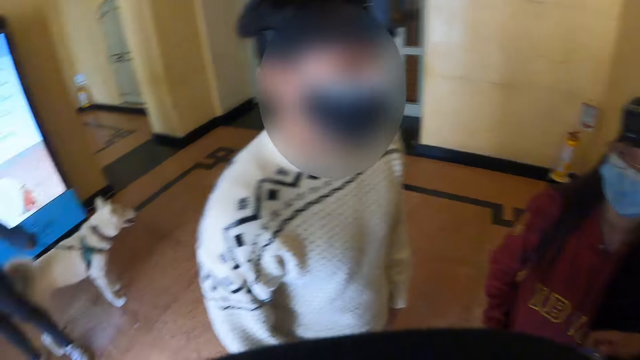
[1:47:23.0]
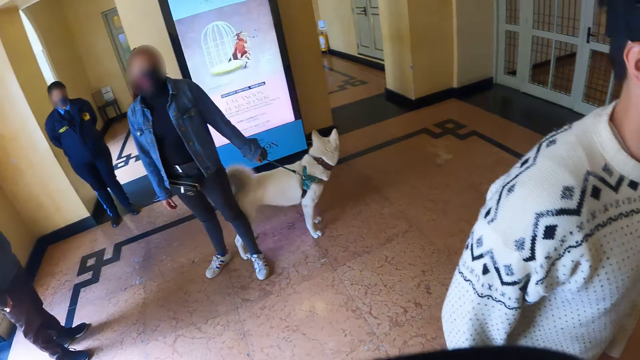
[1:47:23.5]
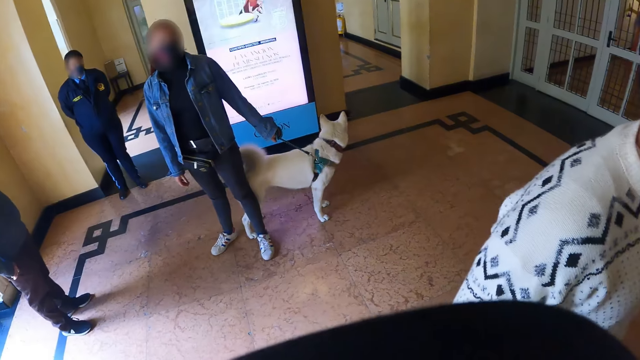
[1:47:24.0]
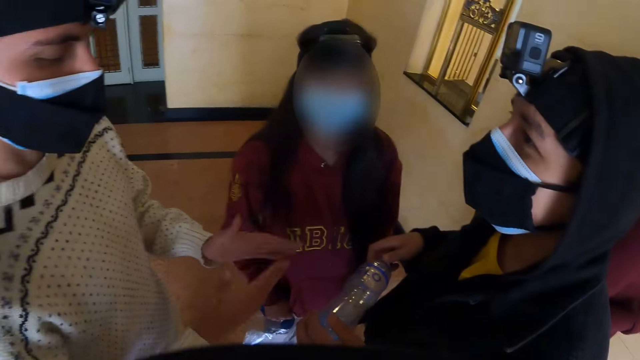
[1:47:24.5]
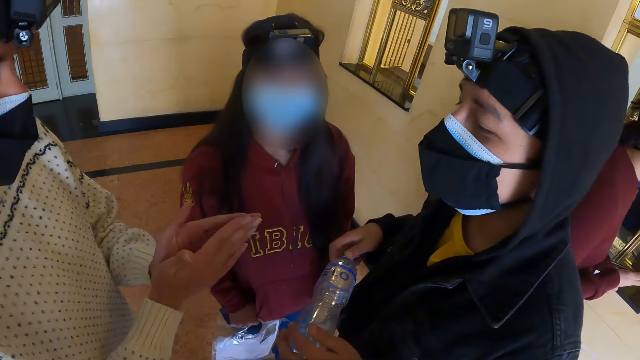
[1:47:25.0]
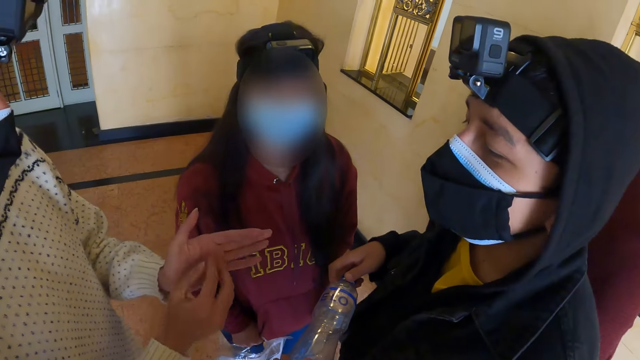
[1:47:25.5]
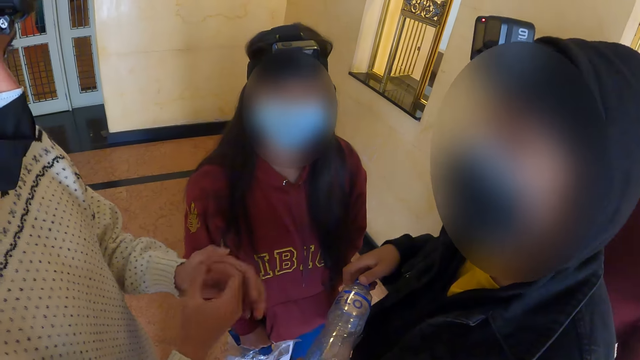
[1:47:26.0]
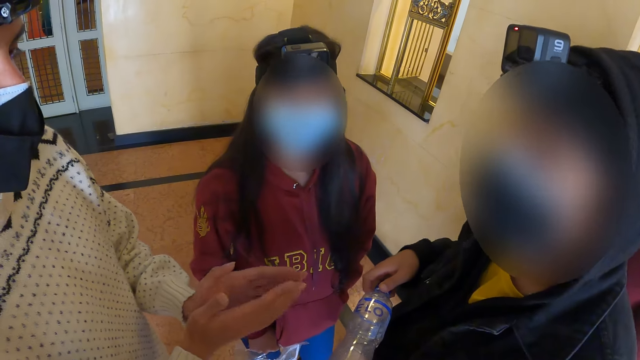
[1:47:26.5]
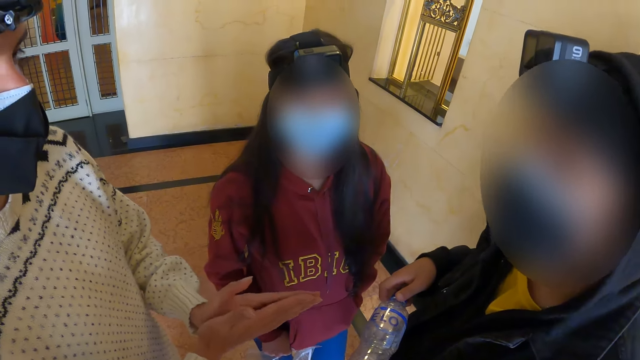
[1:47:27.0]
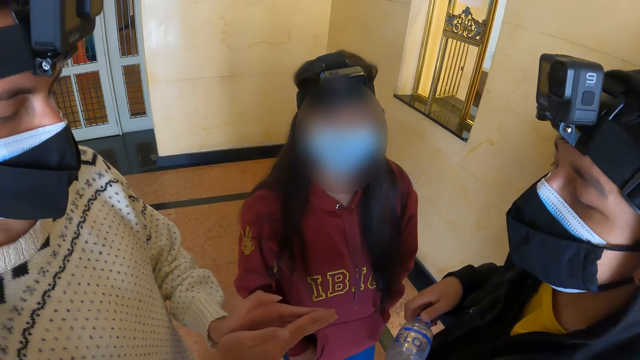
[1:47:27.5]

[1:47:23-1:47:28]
The camera wearer interacts with people in the room.

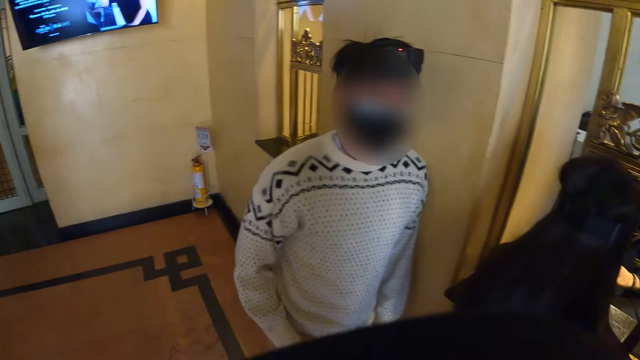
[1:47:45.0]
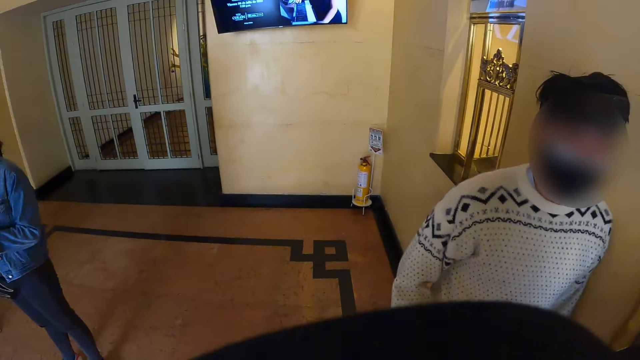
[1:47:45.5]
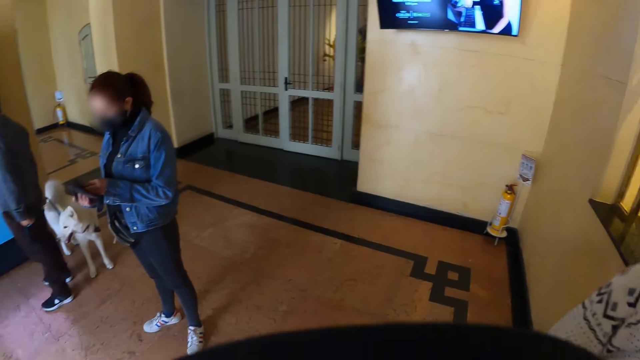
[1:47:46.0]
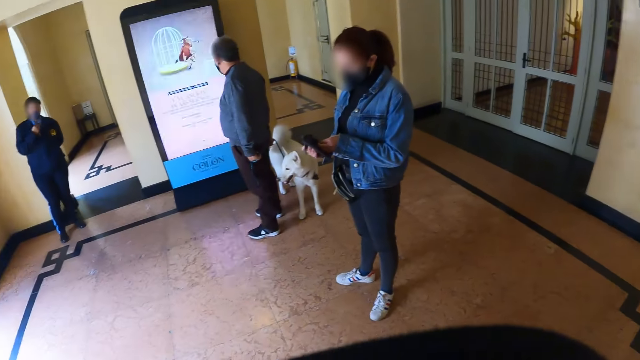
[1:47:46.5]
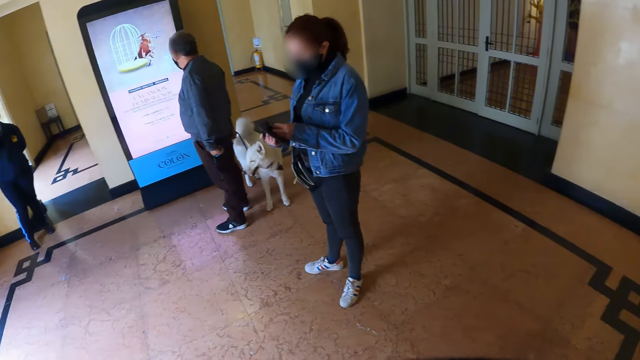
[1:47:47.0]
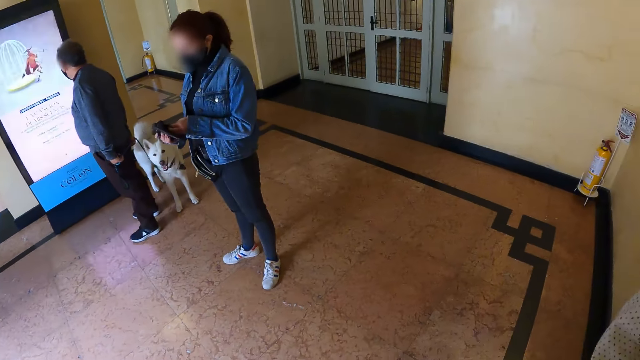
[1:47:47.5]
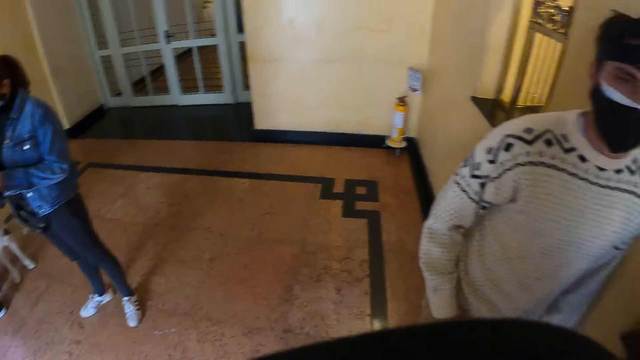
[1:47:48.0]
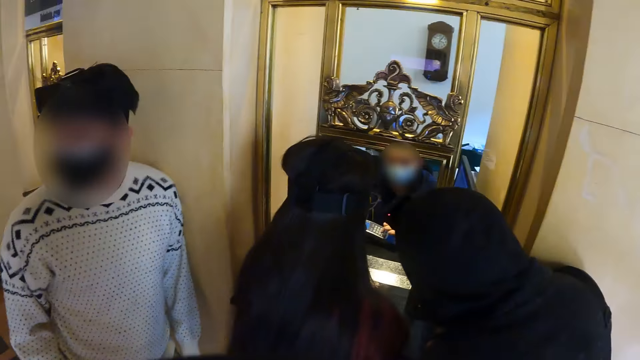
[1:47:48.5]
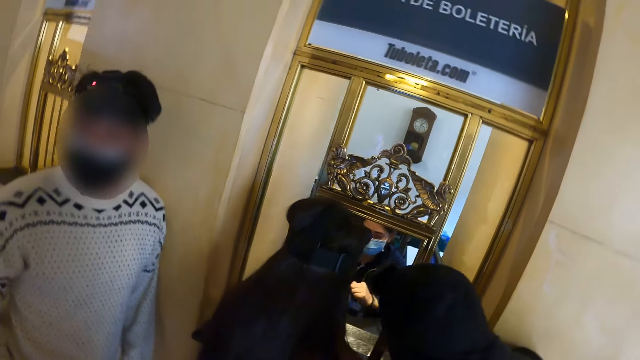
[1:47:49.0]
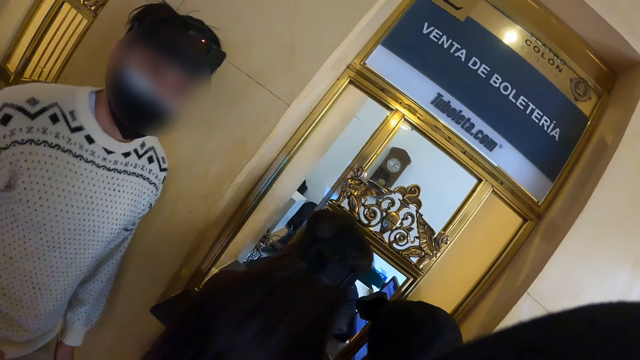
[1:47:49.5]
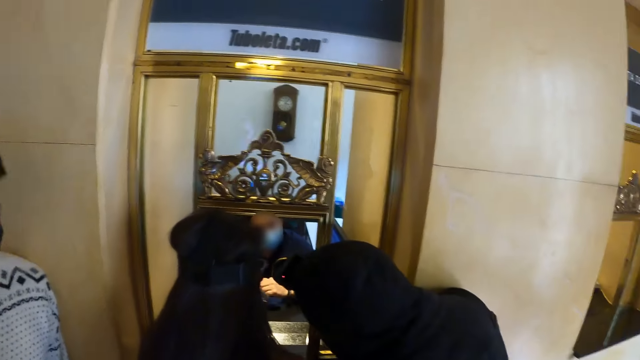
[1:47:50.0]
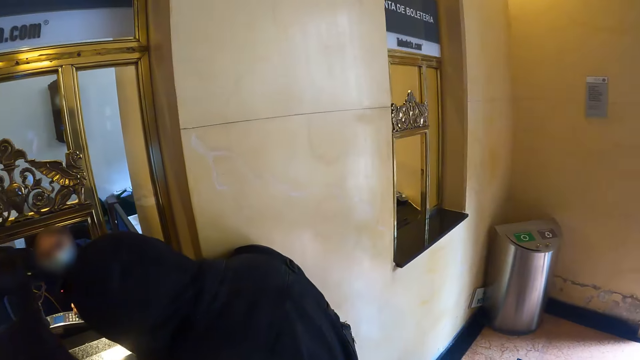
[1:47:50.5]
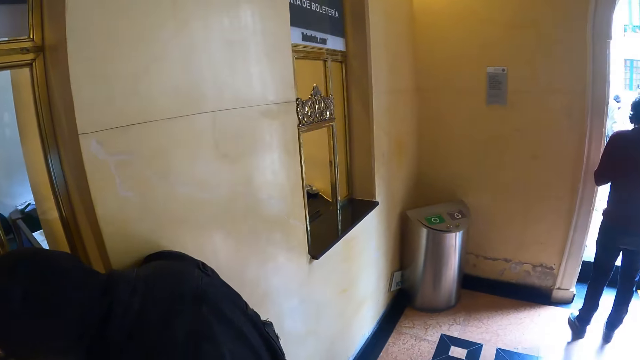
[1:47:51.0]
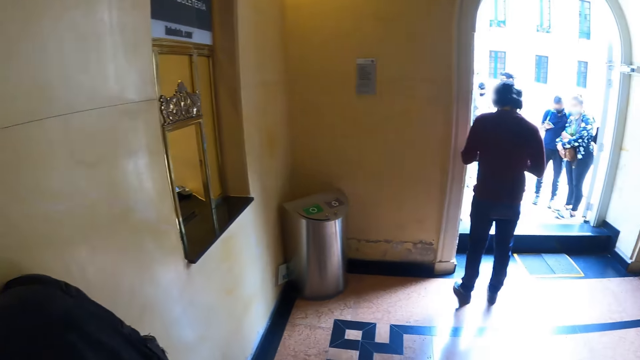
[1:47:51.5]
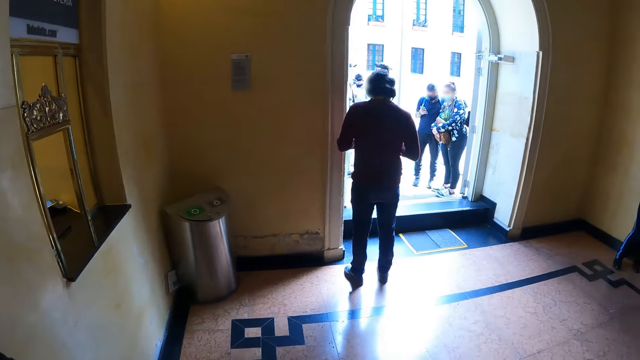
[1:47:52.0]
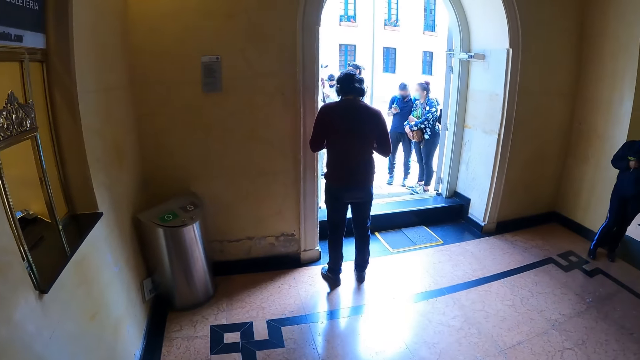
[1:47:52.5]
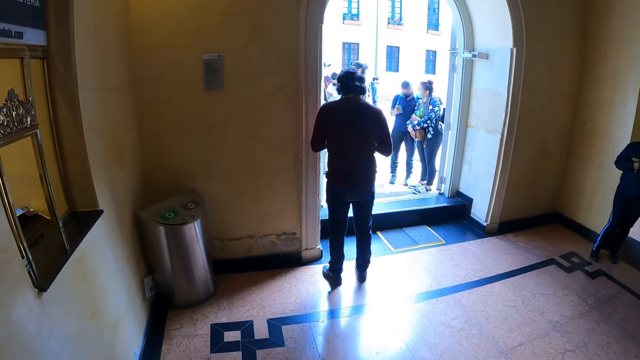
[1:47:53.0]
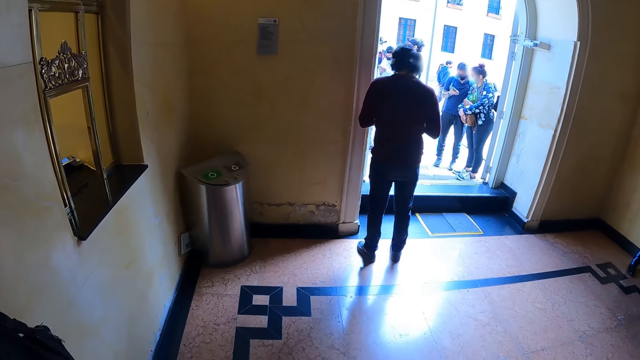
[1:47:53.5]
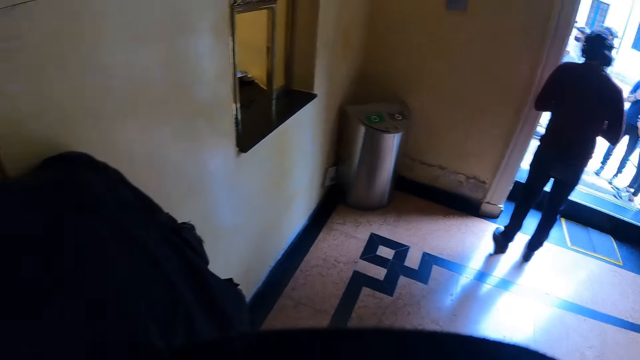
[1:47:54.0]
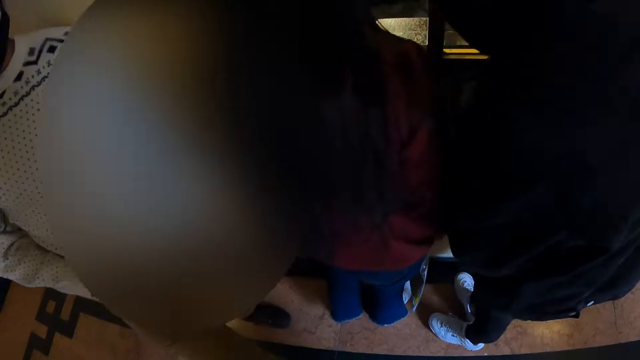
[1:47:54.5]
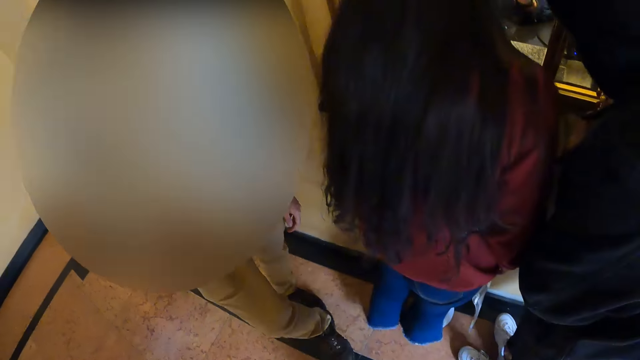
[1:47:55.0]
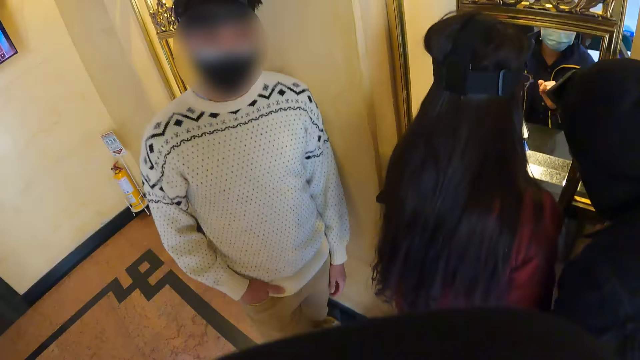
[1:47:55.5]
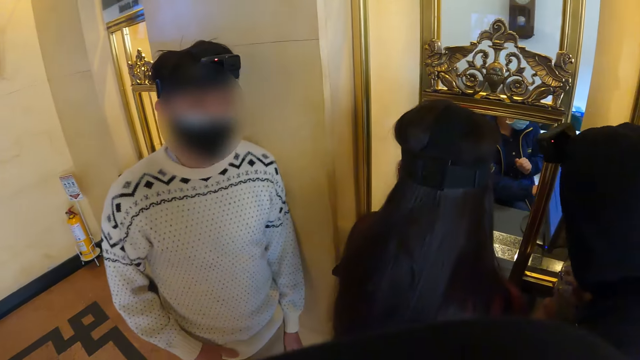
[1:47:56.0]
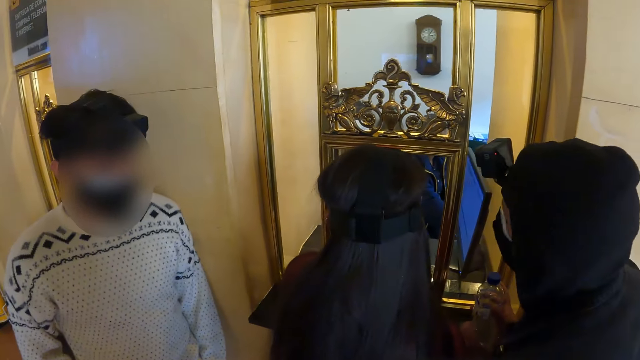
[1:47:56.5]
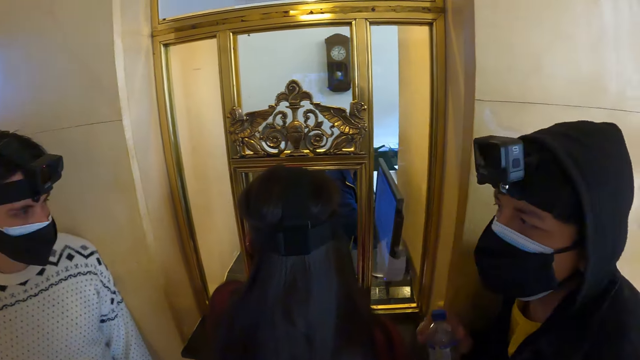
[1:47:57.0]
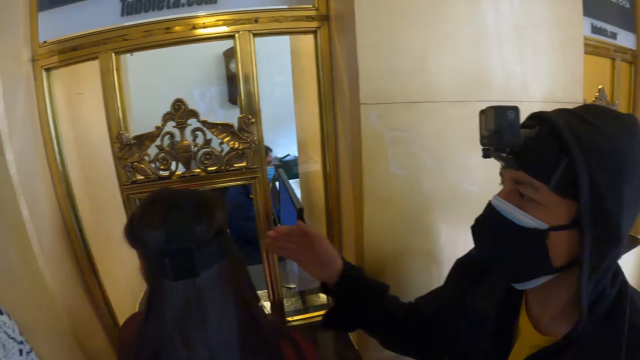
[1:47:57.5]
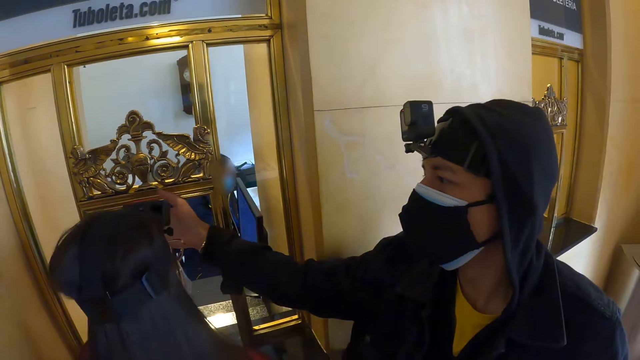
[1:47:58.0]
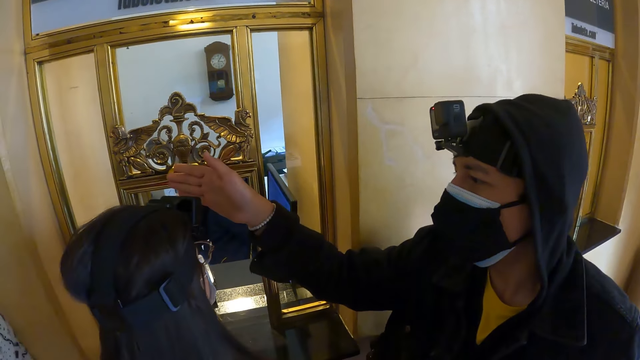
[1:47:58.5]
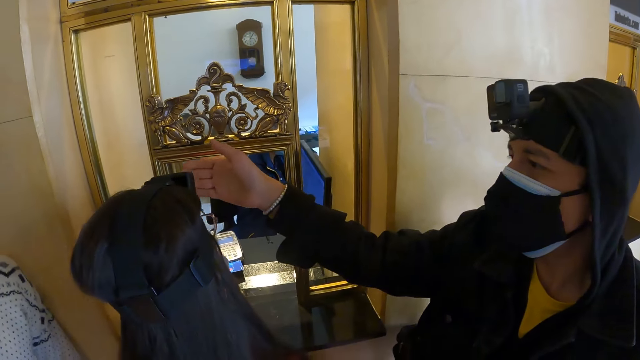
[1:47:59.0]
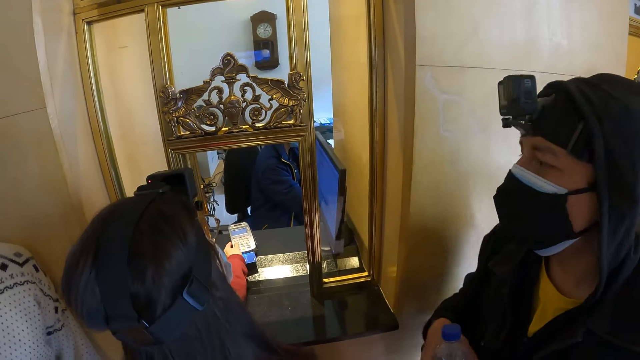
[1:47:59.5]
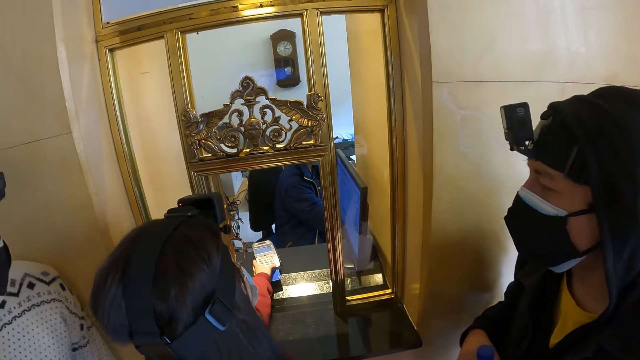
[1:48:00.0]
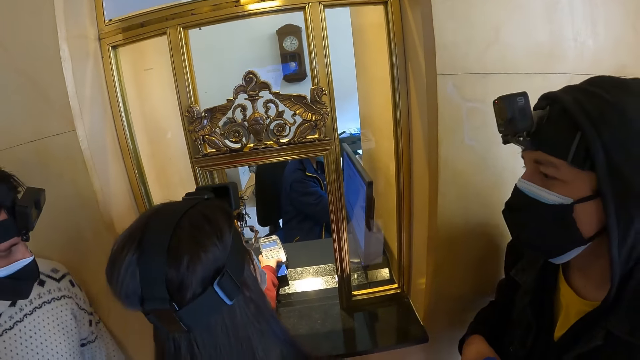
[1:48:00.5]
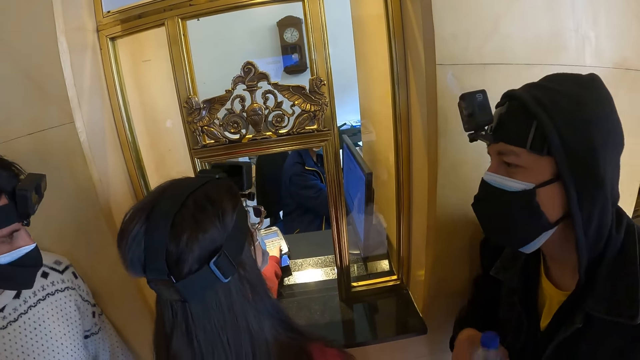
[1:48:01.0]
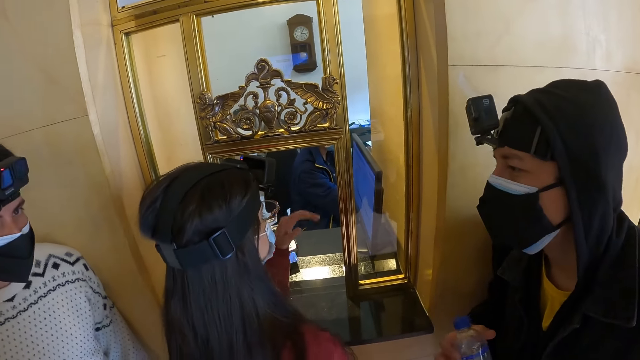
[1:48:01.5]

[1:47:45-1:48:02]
The camera wearer looks around. They interact with people at the counter.
